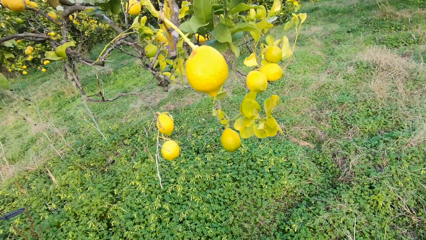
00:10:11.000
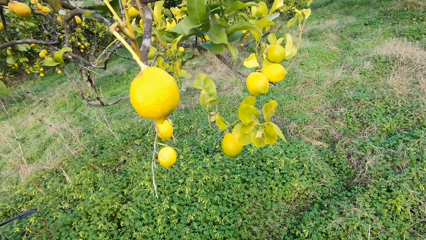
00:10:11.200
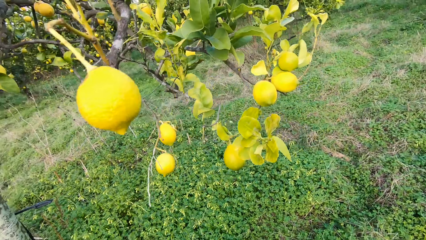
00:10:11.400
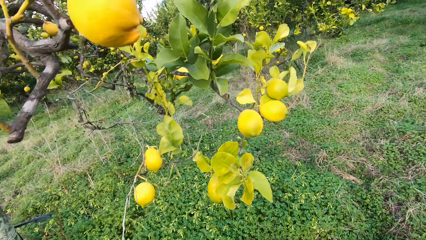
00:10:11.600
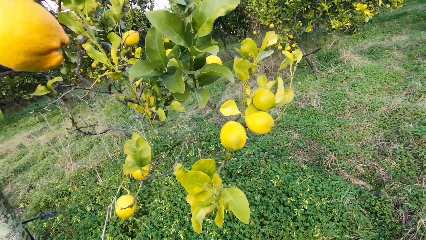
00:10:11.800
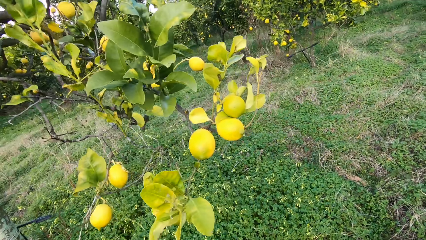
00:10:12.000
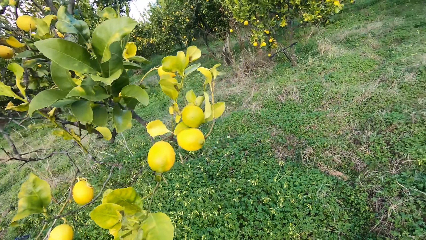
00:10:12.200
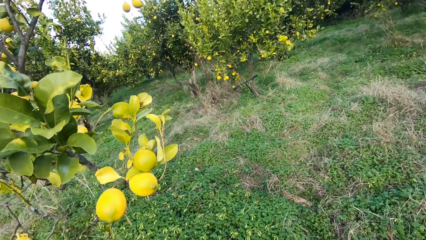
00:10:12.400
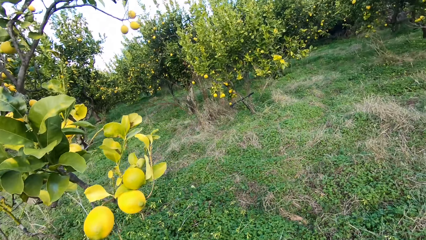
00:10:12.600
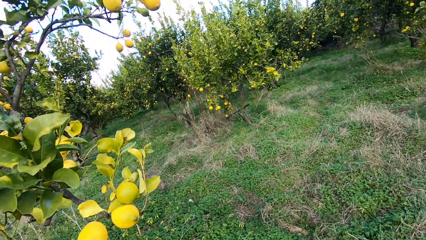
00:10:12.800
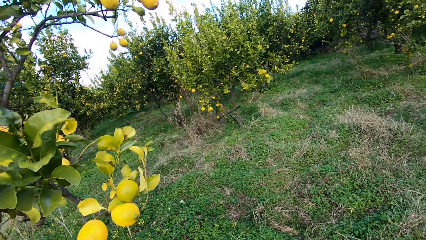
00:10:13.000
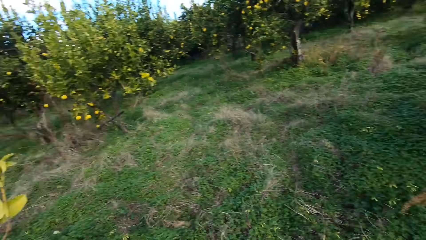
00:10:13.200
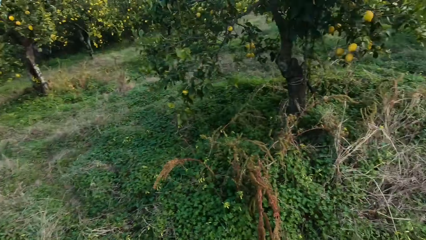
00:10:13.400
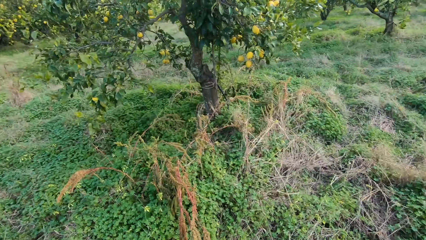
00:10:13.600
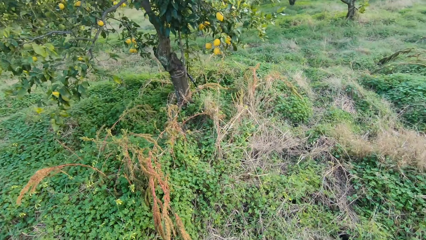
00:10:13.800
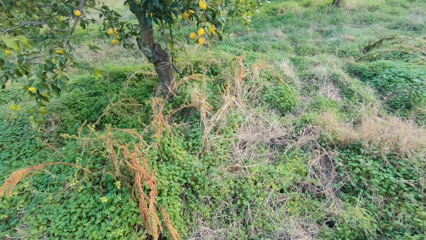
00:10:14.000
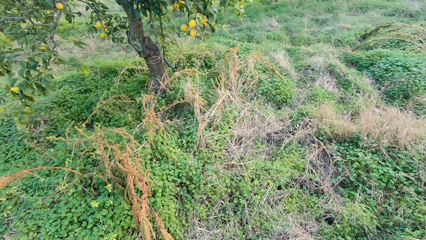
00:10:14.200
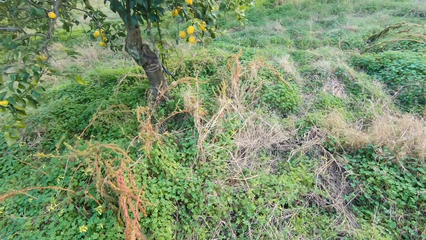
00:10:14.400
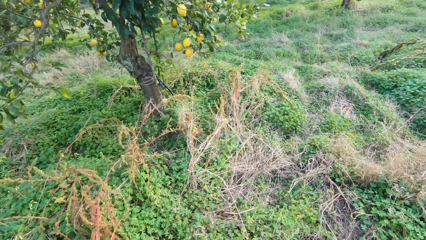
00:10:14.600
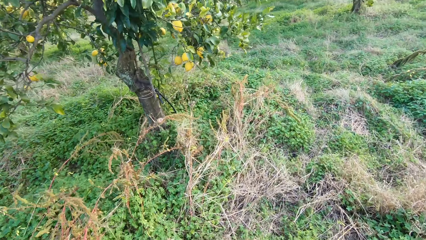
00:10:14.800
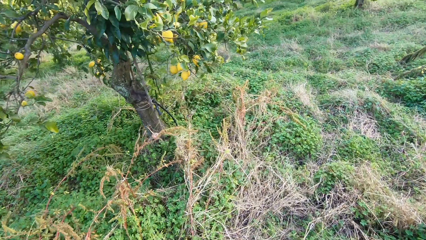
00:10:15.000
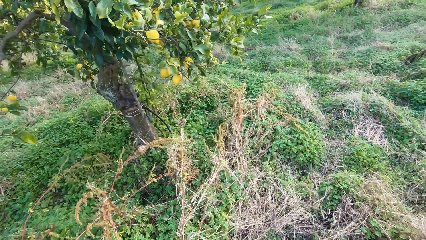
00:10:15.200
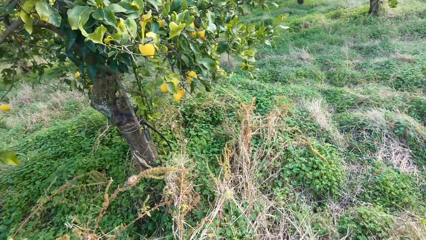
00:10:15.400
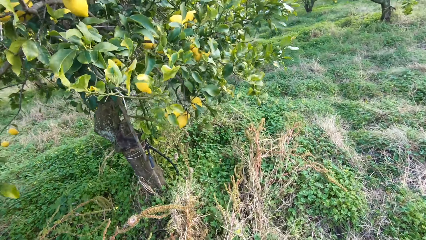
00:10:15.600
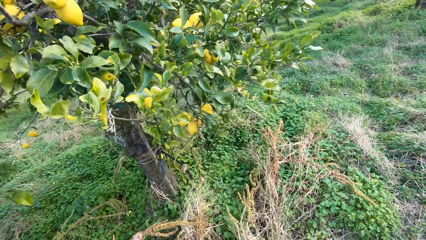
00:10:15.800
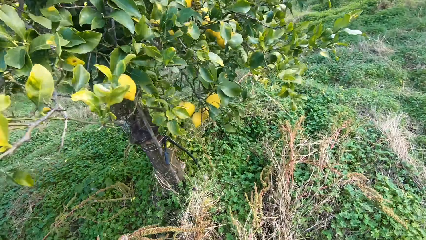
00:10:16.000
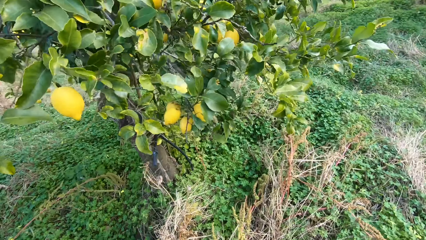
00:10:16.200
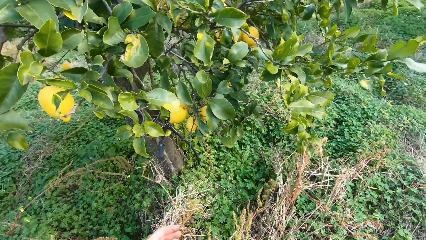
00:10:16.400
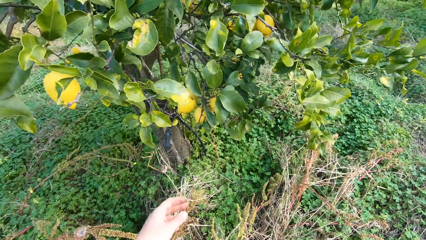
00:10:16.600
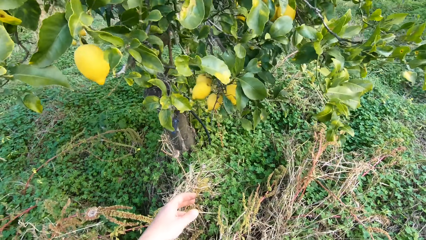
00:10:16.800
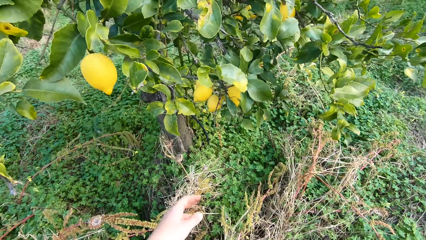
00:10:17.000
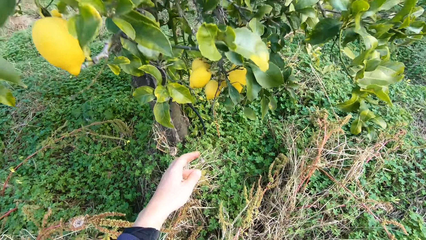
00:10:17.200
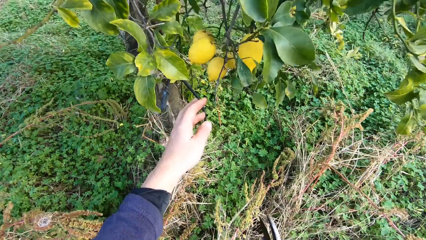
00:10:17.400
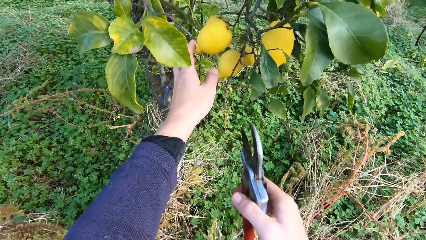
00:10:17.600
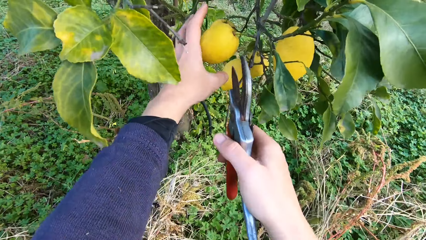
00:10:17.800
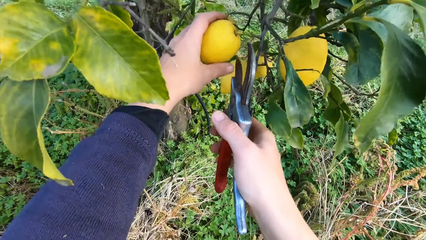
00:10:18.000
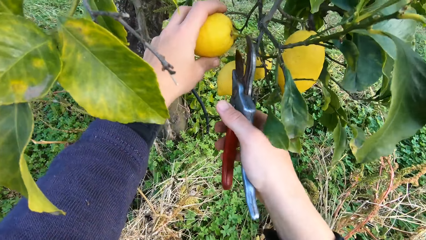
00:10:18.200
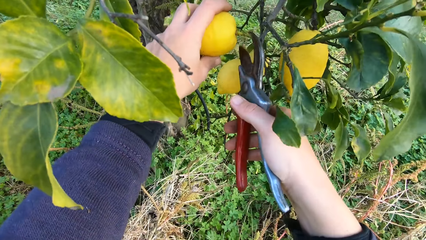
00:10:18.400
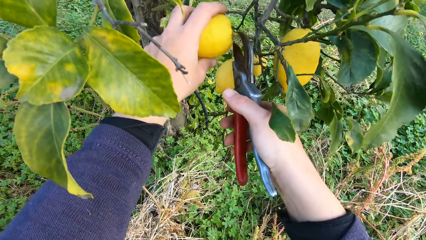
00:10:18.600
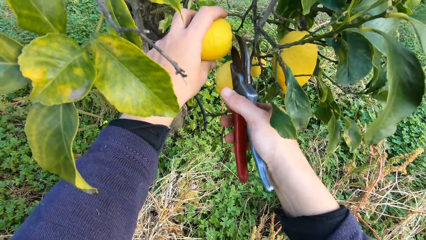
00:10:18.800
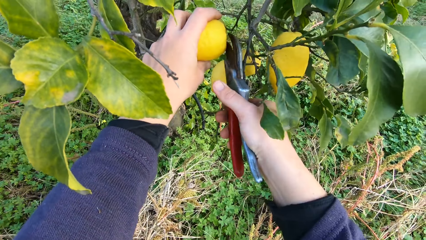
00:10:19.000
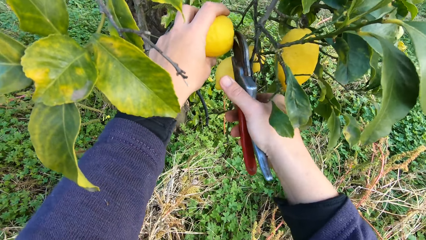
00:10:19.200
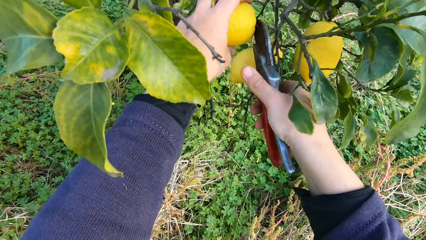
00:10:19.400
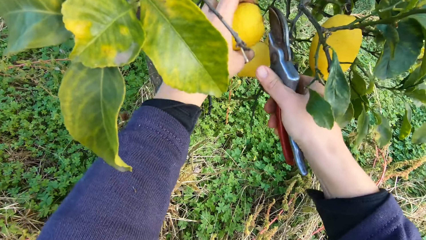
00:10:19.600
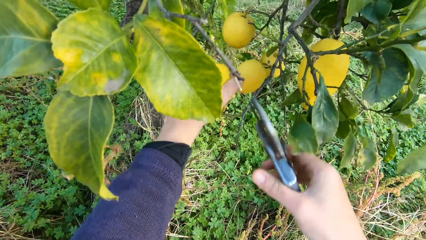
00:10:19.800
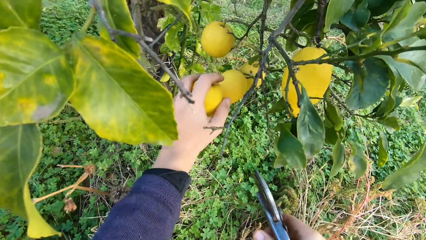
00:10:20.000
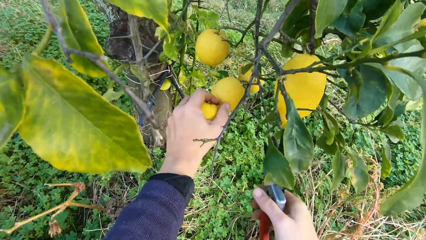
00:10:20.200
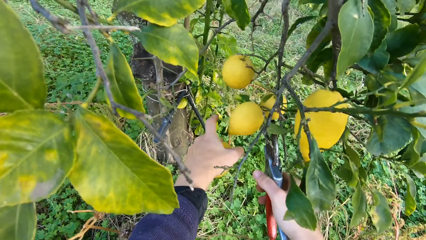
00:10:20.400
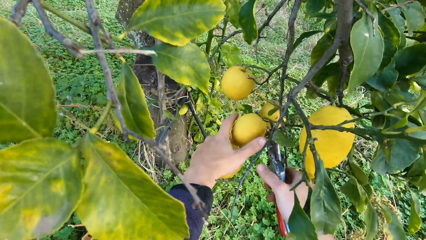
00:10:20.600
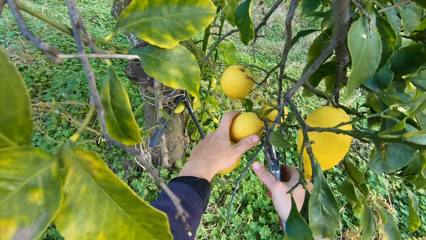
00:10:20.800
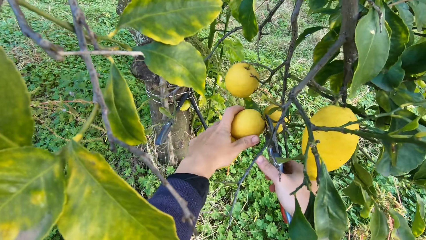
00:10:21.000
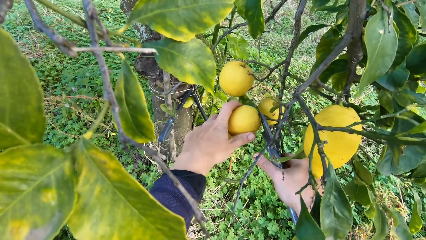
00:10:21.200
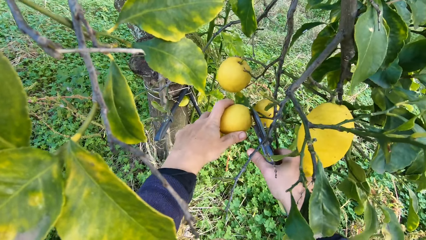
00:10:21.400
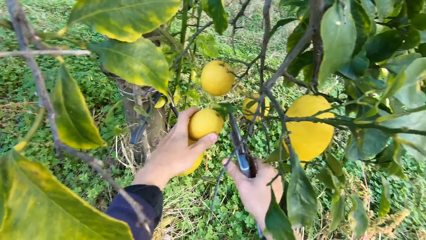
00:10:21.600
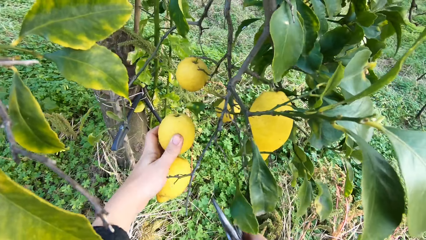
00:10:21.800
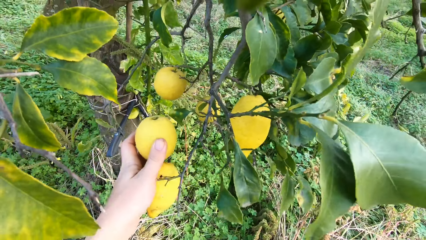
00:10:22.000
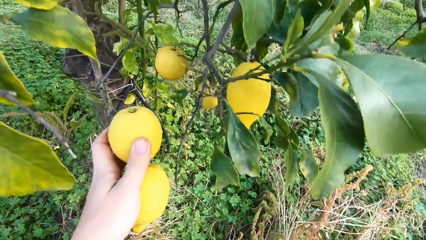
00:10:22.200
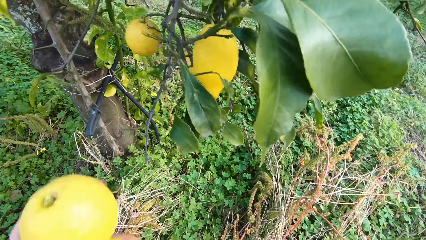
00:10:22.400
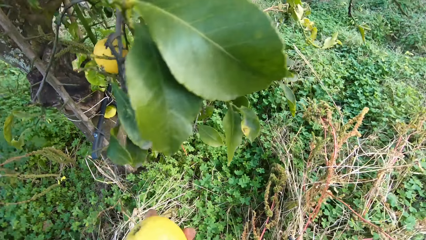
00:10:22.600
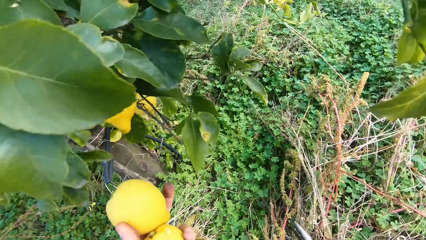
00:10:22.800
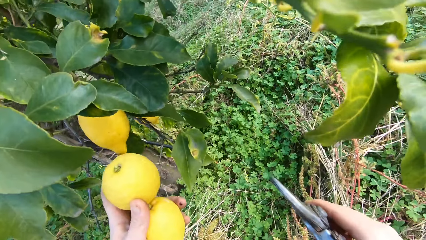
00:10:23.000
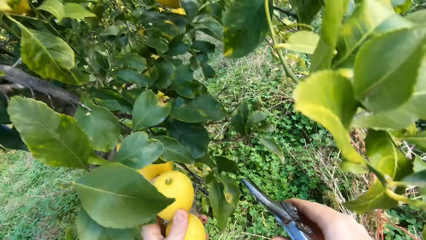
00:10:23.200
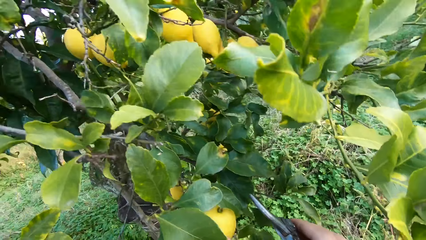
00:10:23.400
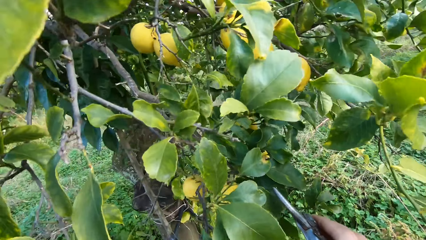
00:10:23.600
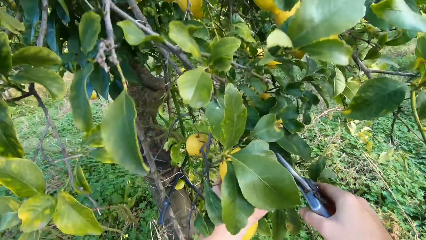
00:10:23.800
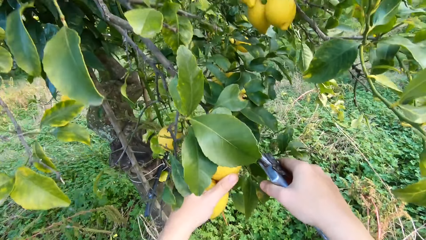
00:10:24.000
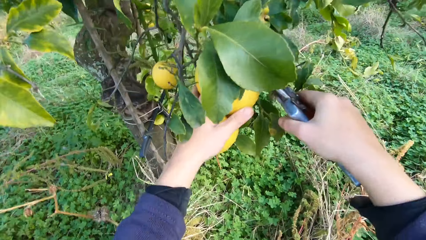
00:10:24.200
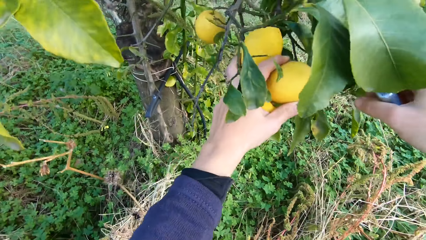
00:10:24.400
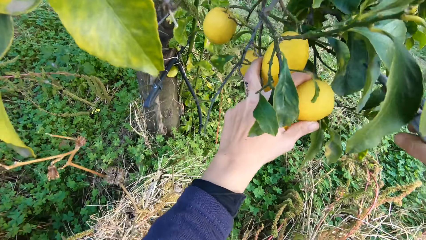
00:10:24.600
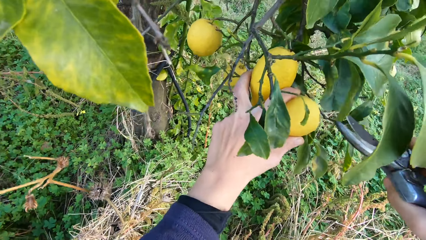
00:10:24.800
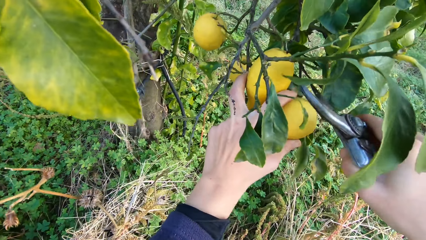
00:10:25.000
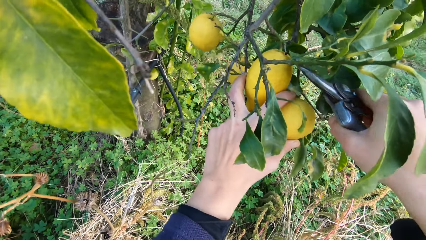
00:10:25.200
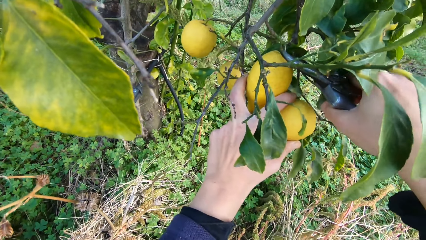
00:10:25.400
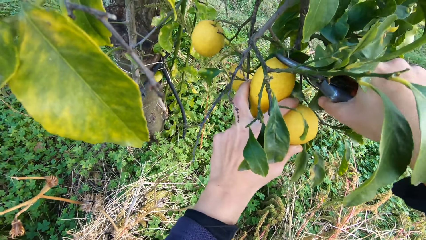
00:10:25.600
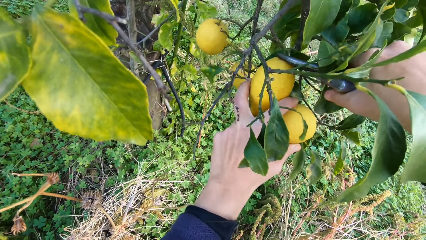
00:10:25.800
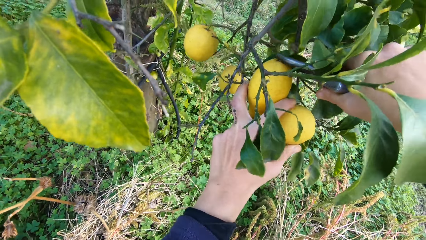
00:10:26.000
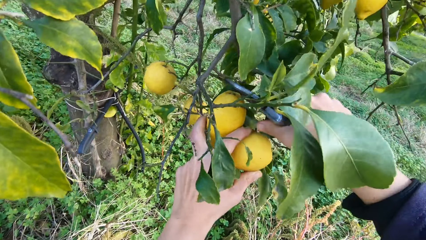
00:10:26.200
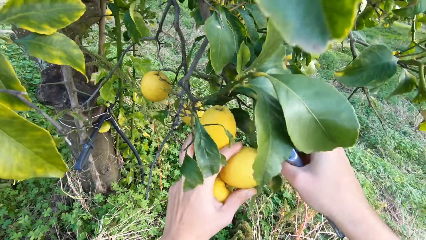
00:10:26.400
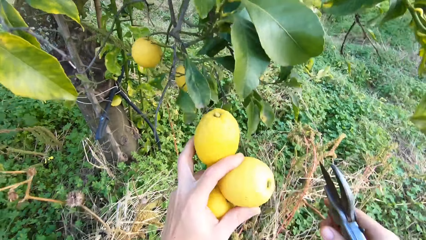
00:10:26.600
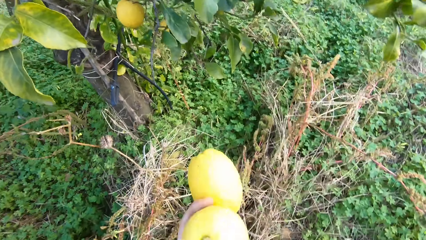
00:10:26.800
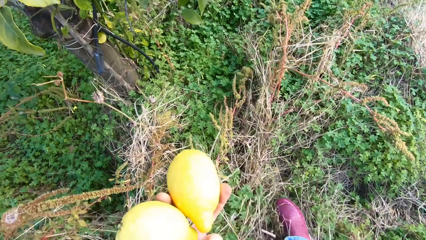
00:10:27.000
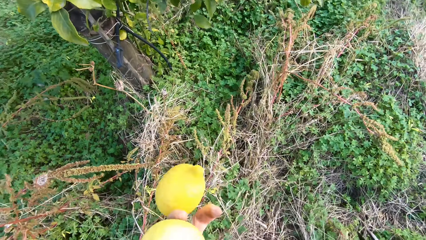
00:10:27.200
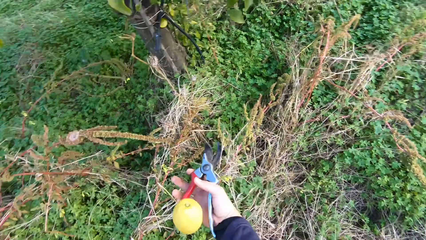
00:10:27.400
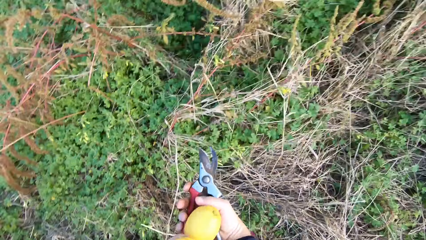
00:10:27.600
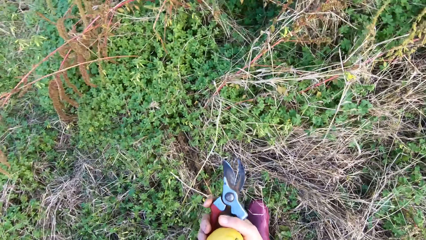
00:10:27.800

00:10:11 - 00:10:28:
The camera wearer walks towards another tree. They hold a lemon. They cut the lemon using a pruning shear. They pluck another lemon from the tree with the plier. They hold a lemon. They cut the lemon using the pruning shear. They pluck another lemon from the tree with the plier. They hold a lemon. They cut the lemon using the pruning shear. They pluck another lemon from the tree with the plier.
